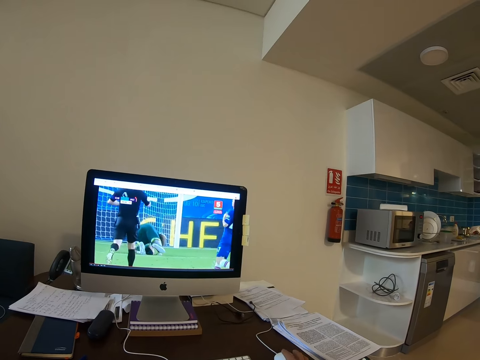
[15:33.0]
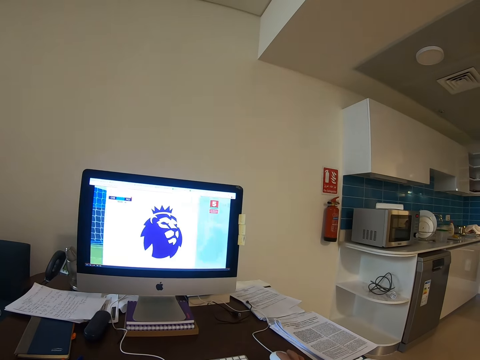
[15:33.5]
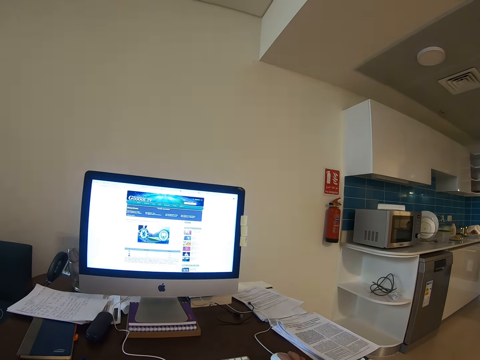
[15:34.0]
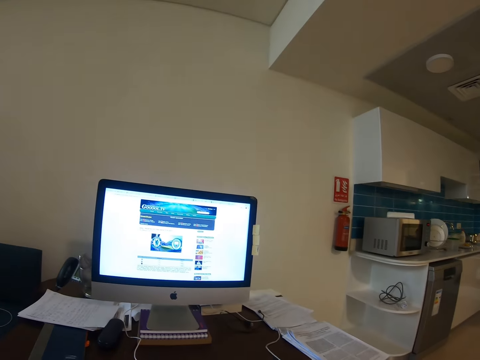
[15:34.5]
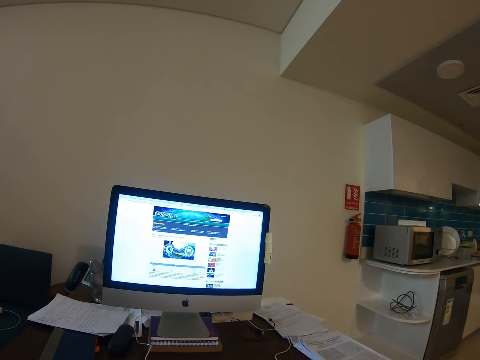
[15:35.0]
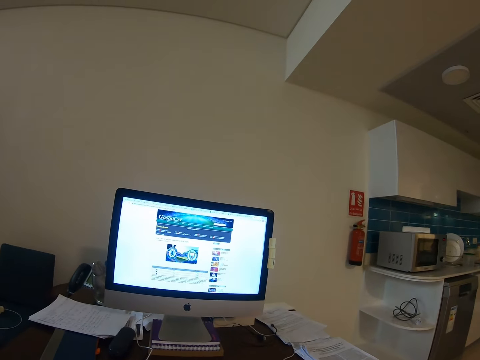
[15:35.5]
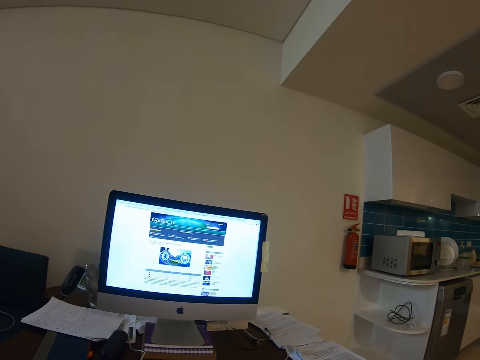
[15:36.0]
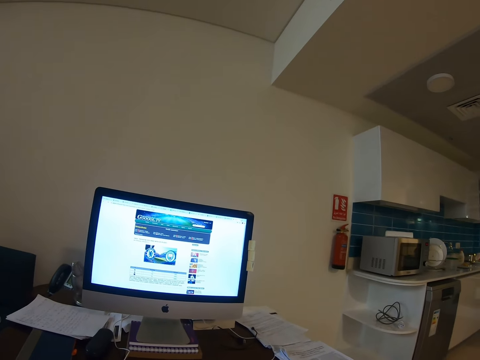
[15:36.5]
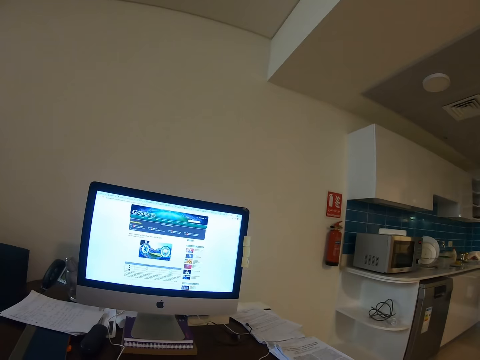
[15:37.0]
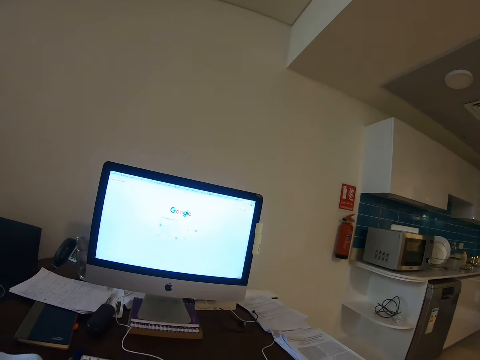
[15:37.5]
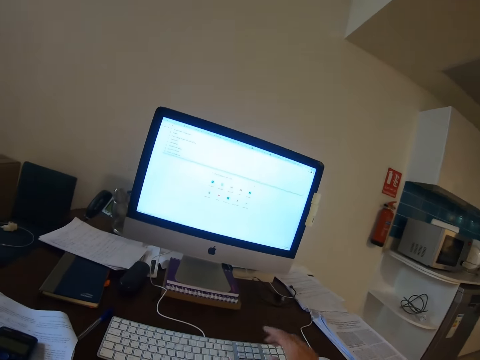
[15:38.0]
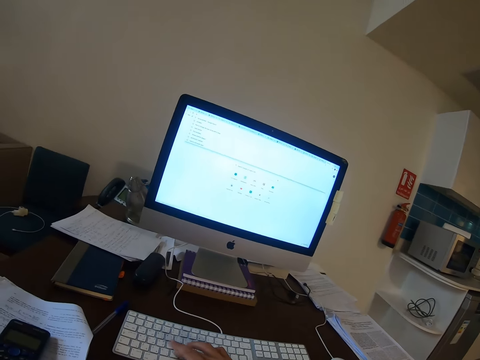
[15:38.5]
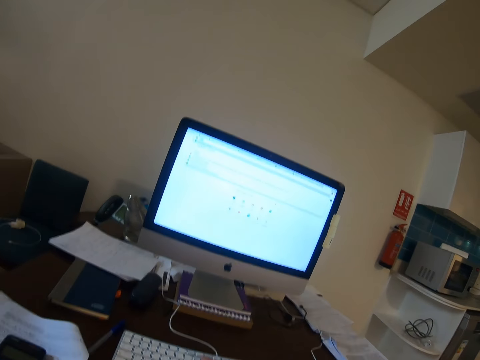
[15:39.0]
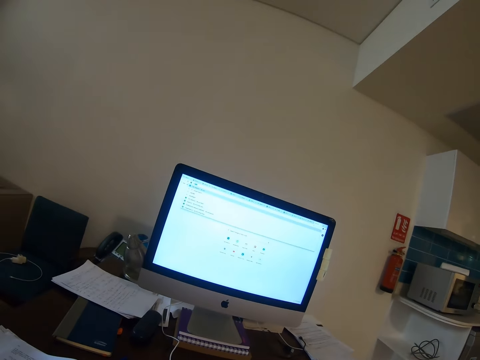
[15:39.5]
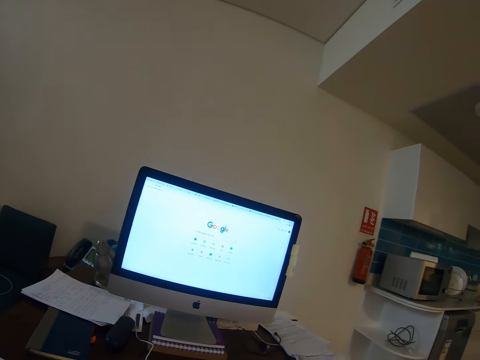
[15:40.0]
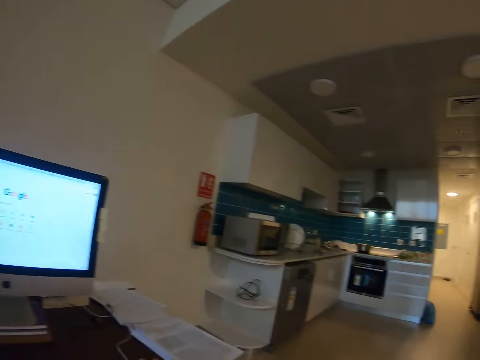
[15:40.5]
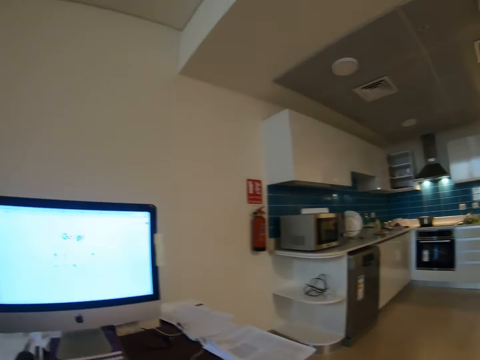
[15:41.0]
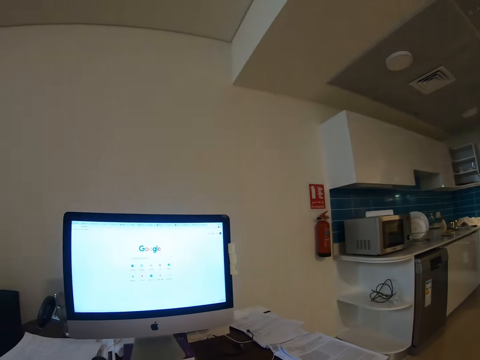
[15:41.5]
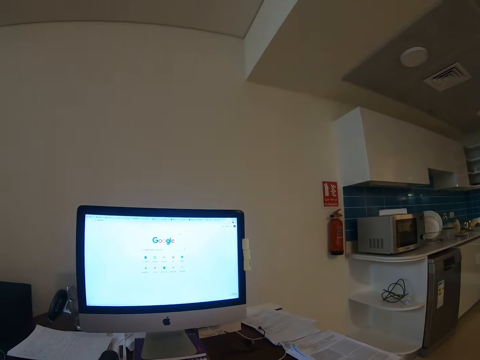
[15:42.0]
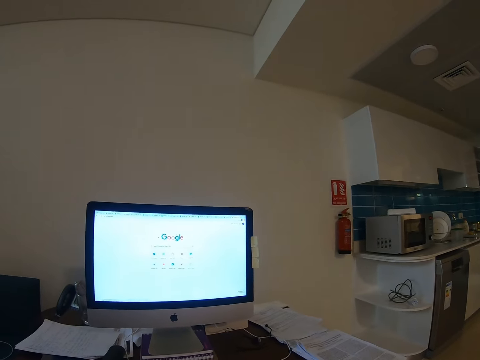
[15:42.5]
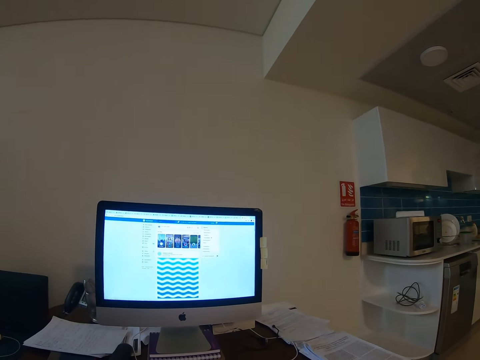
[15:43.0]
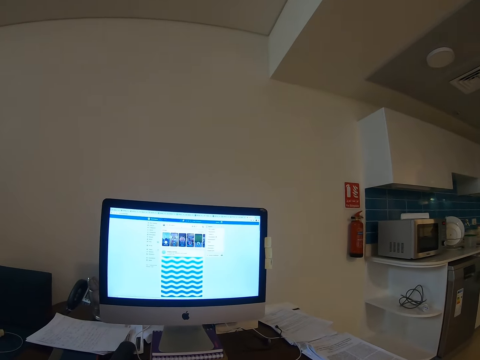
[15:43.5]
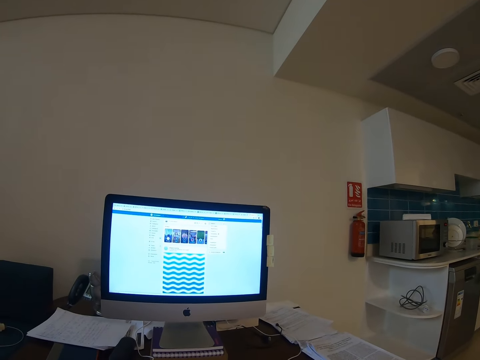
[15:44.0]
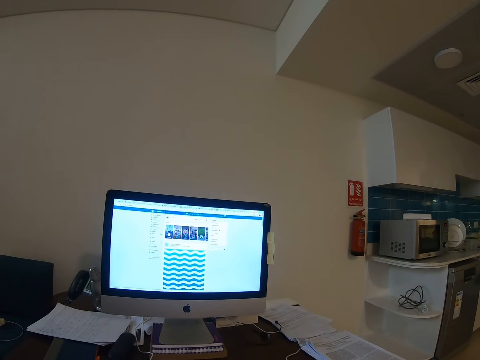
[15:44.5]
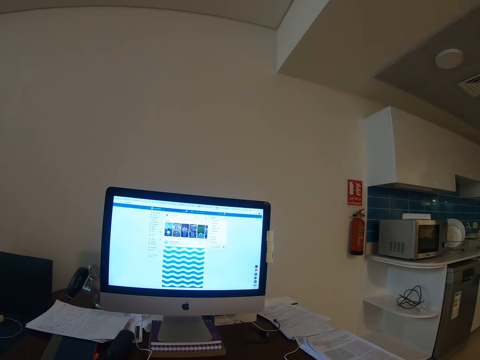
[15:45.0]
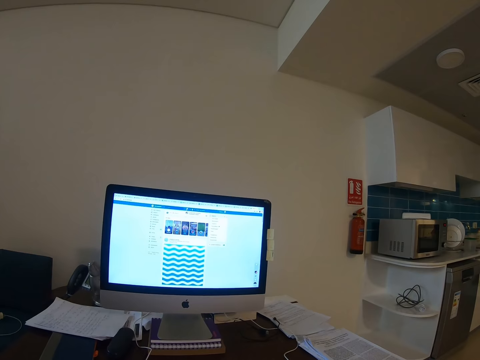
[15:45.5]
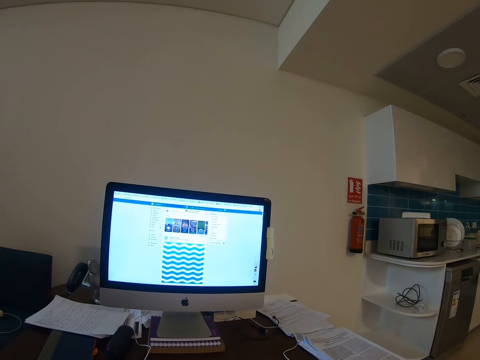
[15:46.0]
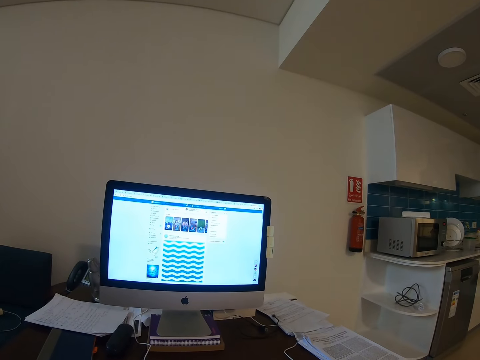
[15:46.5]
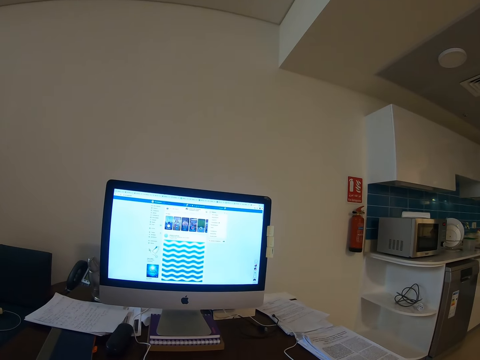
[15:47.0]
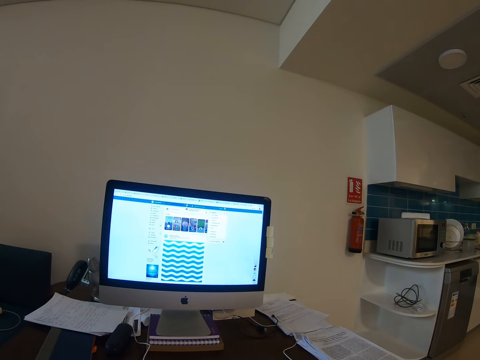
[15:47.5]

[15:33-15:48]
The camera wearer moves the computer mouse on the table. They look at the monitor. They type on the computer keyboard. They look around. They move the computer mouse on the table. They look at the monitor.

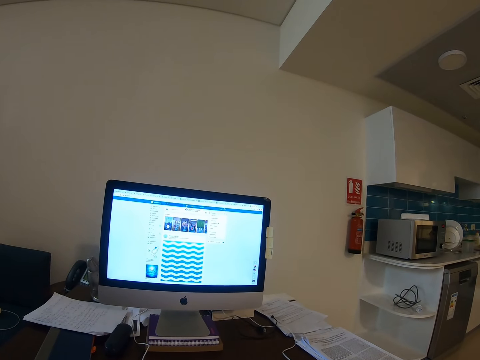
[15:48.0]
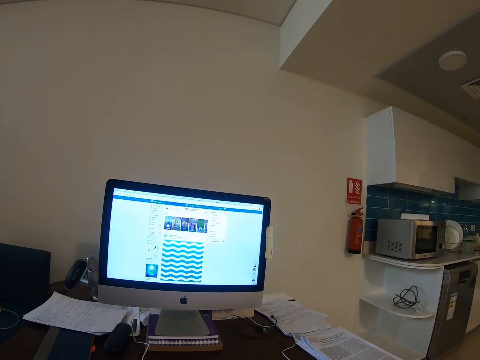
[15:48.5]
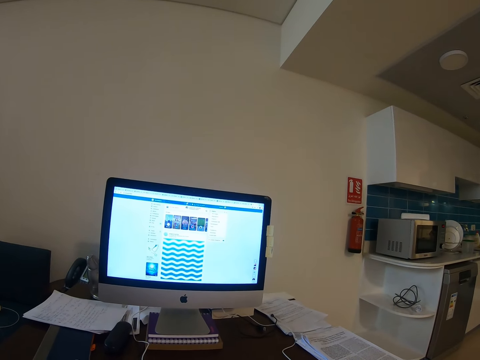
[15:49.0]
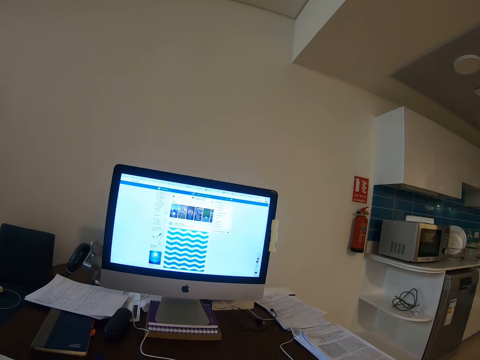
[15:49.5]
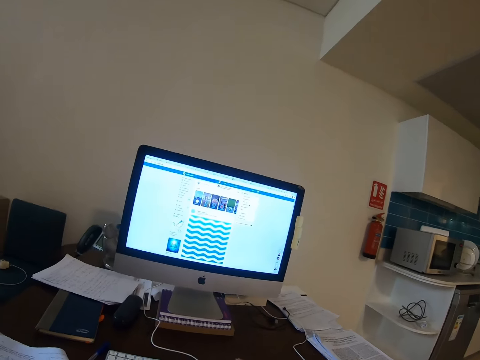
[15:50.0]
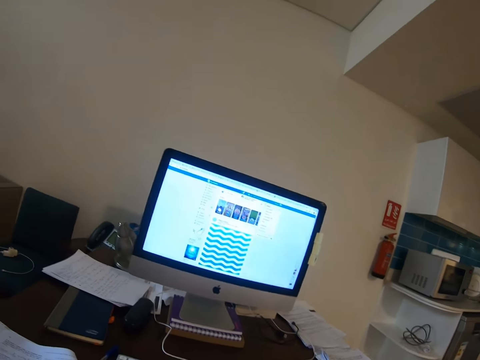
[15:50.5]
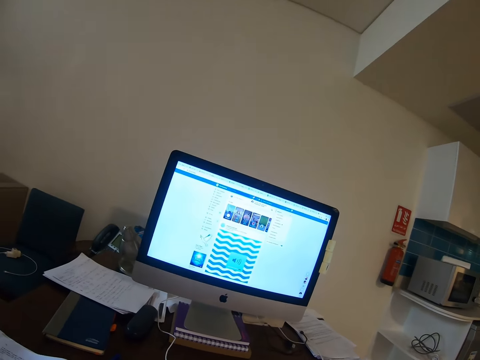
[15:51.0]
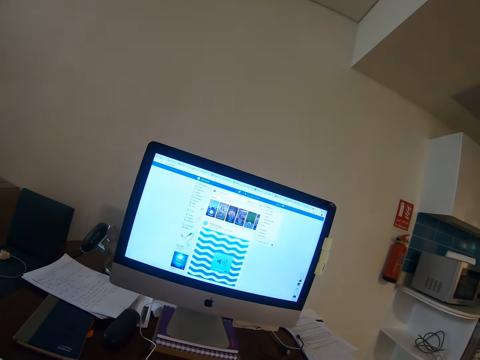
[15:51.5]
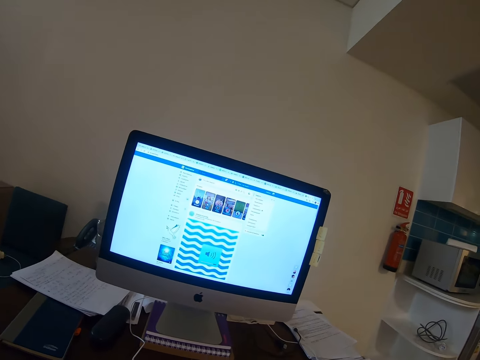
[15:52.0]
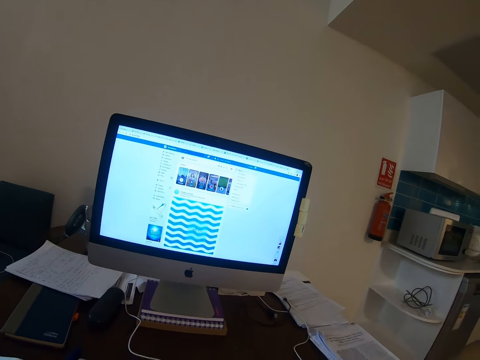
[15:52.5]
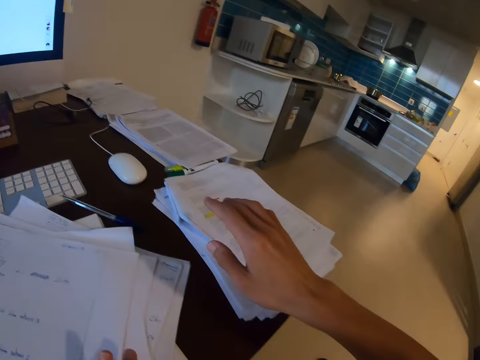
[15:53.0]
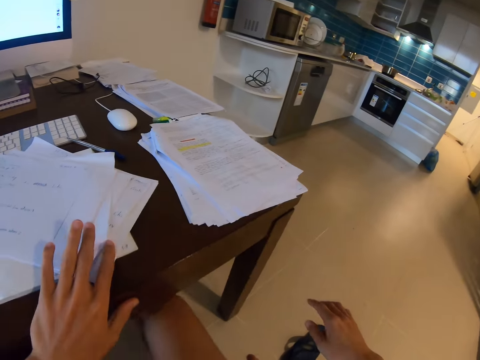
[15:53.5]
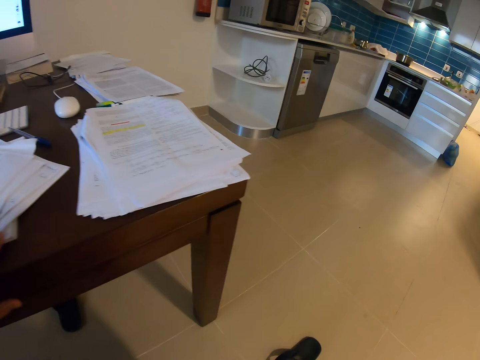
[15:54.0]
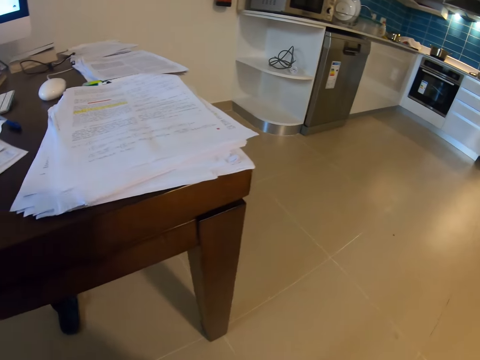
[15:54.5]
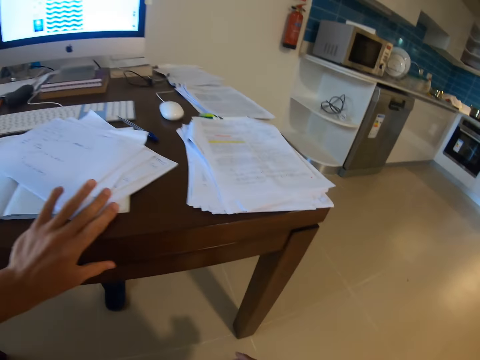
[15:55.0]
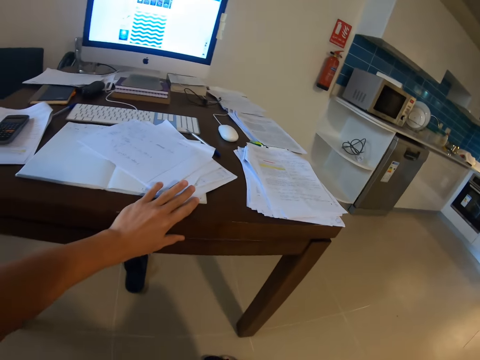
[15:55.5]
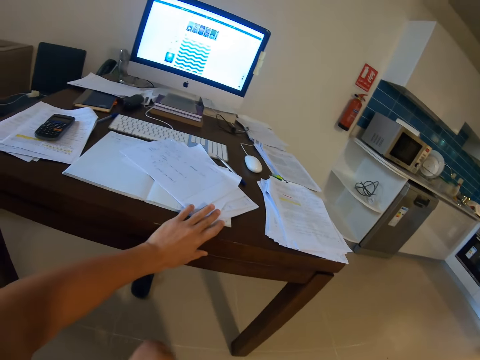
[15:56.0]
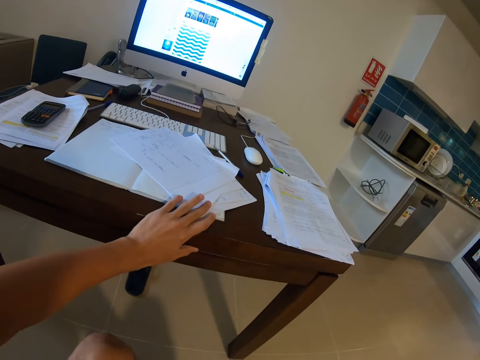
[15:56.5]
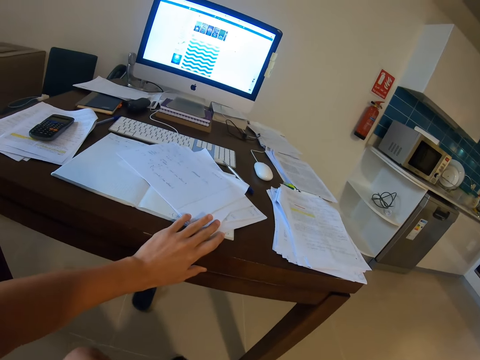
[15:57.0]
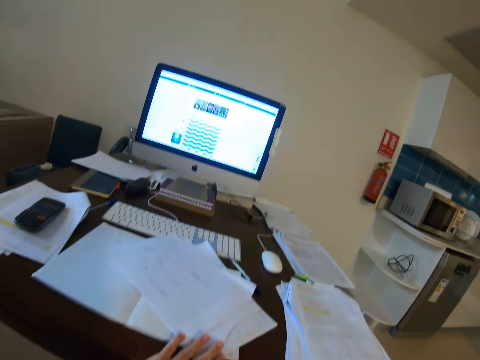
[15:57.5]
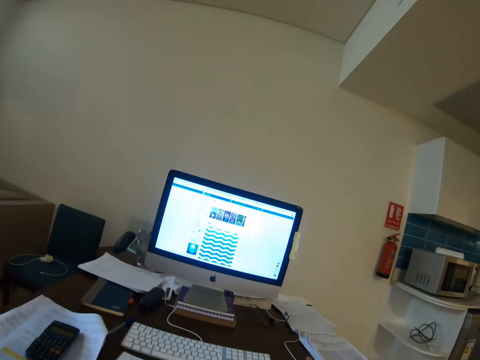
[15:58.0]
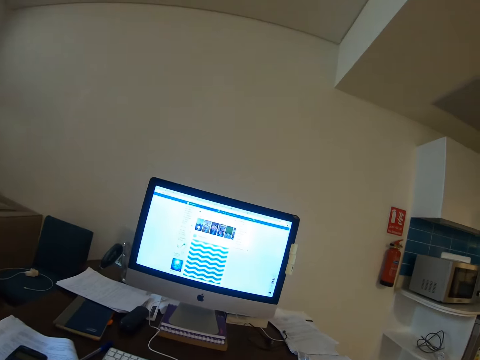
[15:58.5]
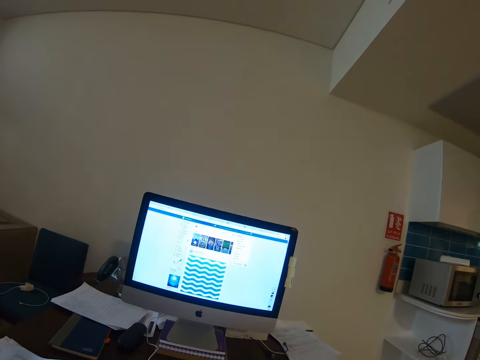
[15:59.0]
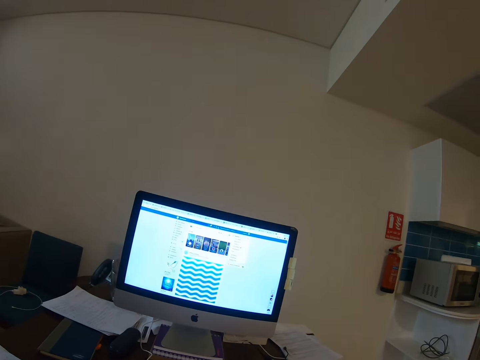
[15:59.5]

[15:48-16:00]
The camera wearer looks around. They hold the table. They look around the house. They look under the table. They stare at the computer screen.
